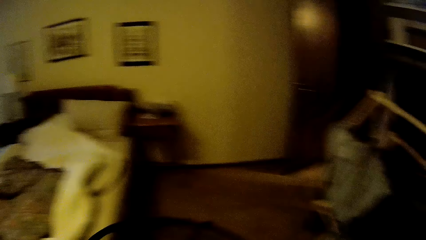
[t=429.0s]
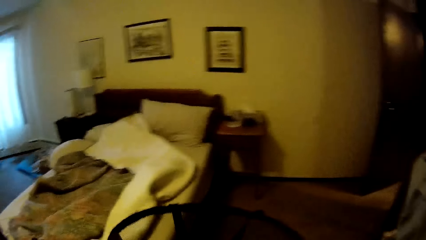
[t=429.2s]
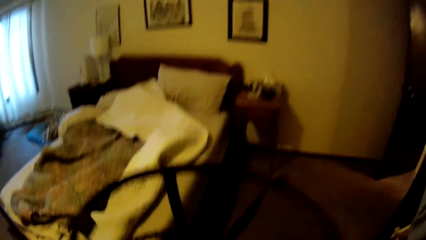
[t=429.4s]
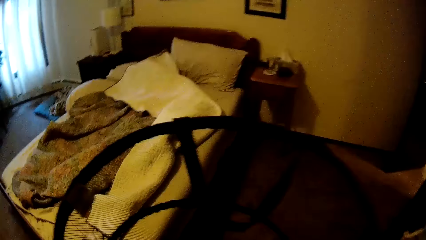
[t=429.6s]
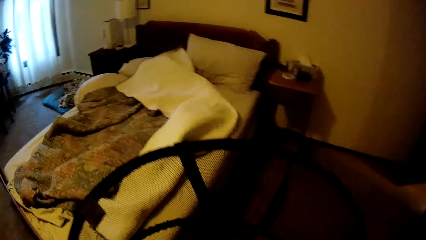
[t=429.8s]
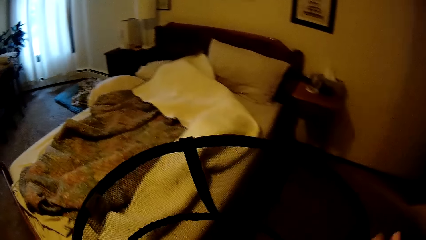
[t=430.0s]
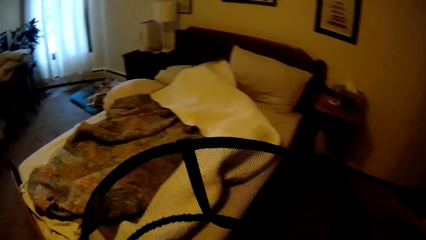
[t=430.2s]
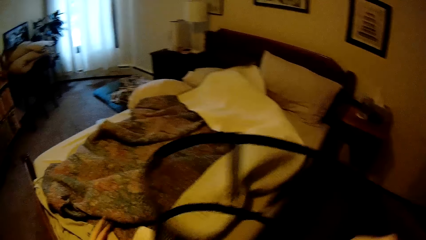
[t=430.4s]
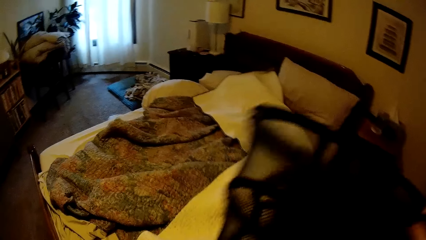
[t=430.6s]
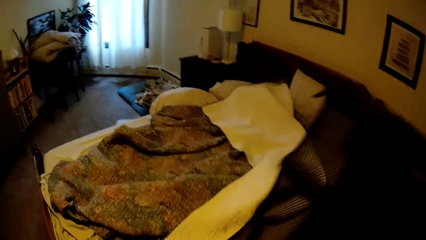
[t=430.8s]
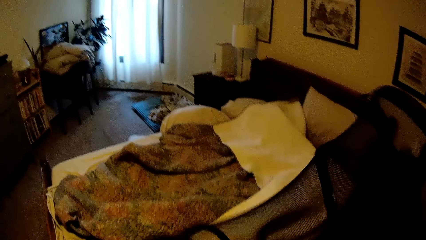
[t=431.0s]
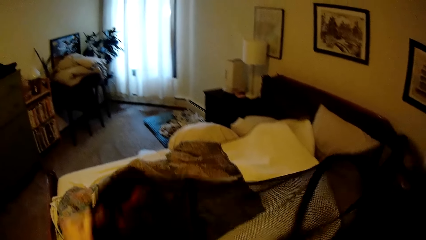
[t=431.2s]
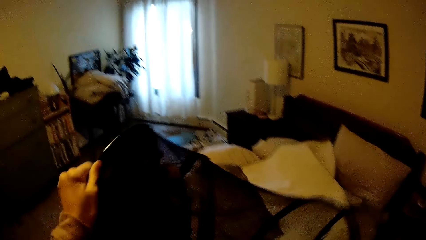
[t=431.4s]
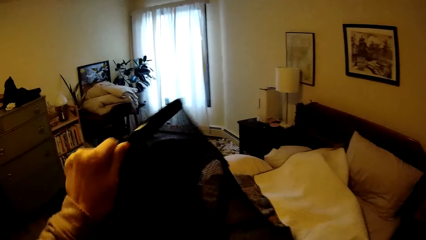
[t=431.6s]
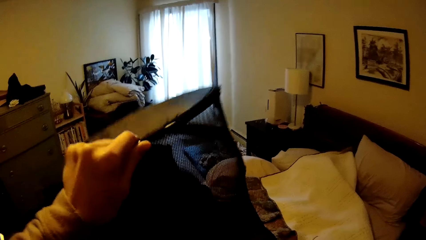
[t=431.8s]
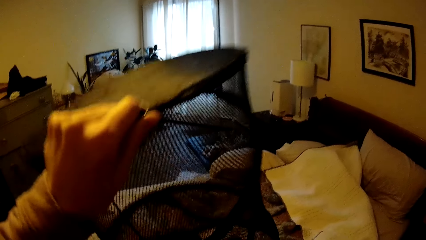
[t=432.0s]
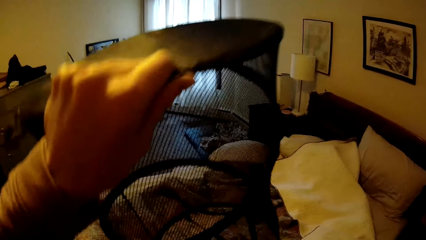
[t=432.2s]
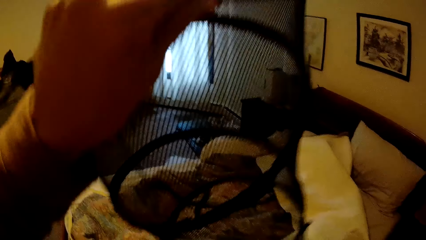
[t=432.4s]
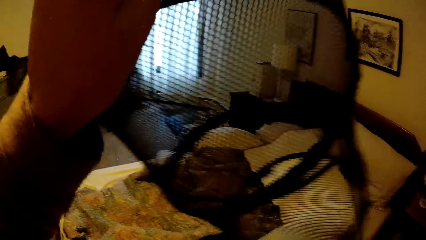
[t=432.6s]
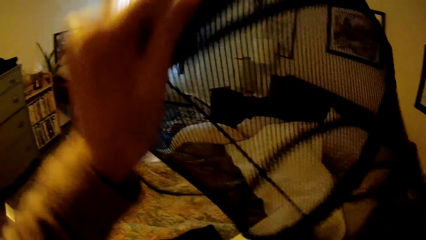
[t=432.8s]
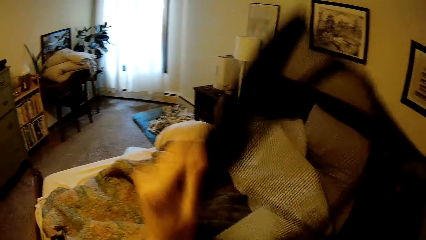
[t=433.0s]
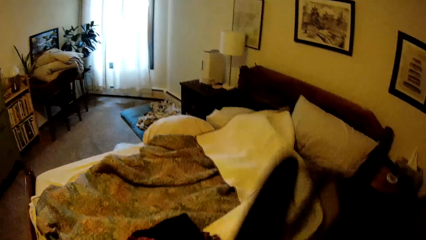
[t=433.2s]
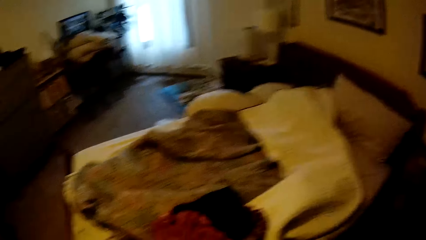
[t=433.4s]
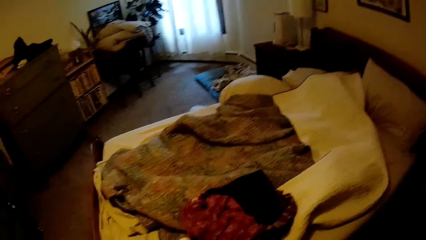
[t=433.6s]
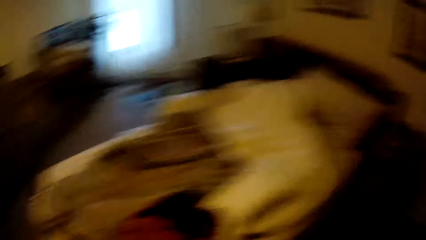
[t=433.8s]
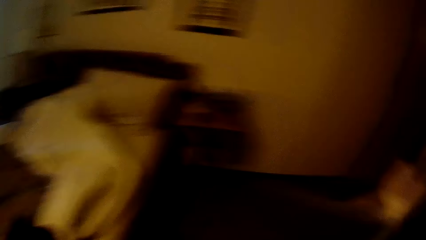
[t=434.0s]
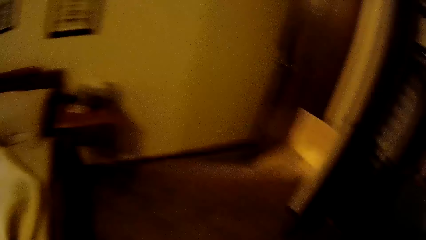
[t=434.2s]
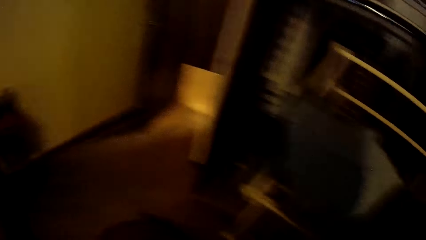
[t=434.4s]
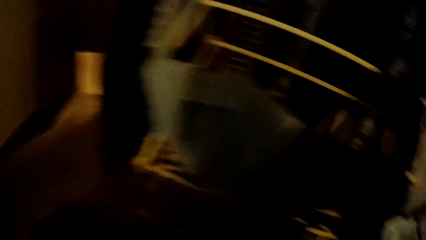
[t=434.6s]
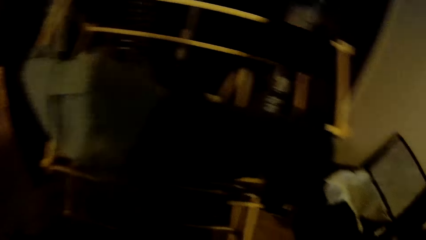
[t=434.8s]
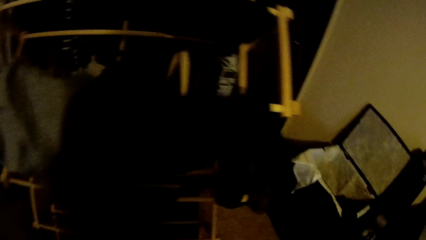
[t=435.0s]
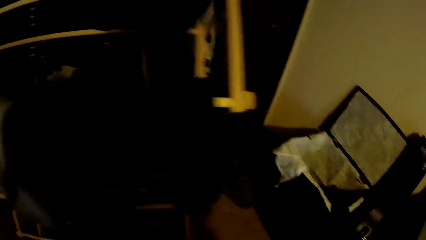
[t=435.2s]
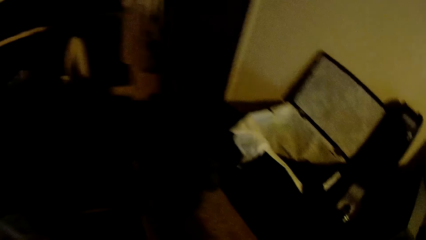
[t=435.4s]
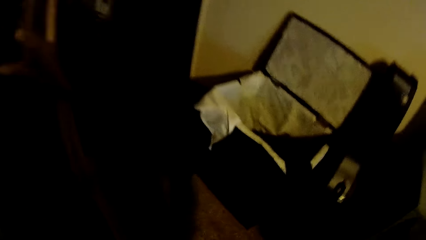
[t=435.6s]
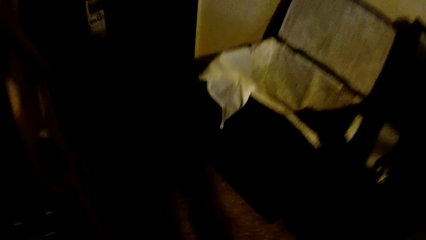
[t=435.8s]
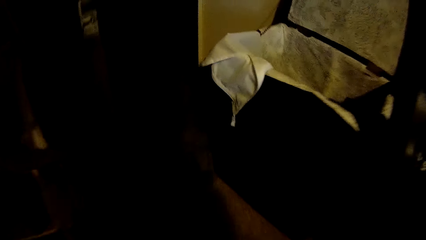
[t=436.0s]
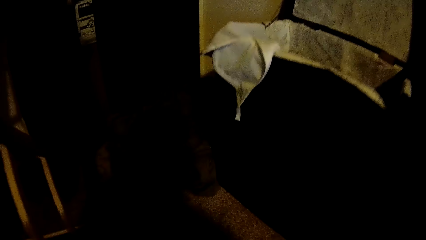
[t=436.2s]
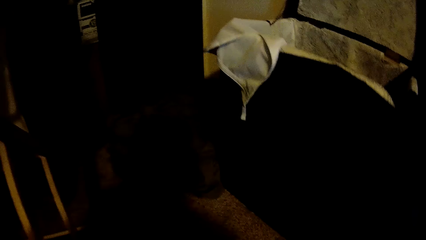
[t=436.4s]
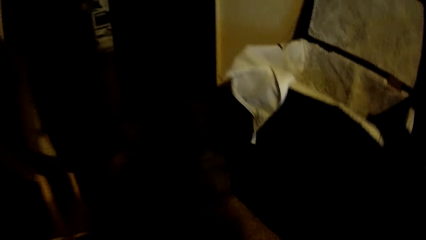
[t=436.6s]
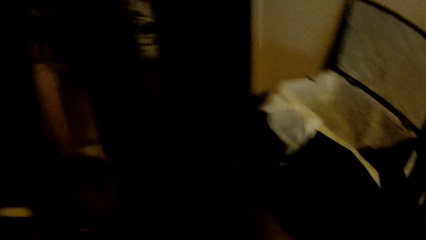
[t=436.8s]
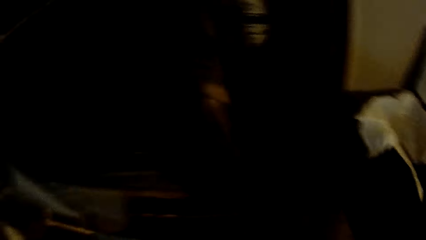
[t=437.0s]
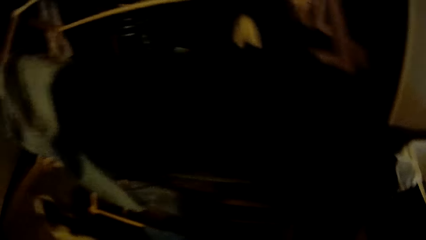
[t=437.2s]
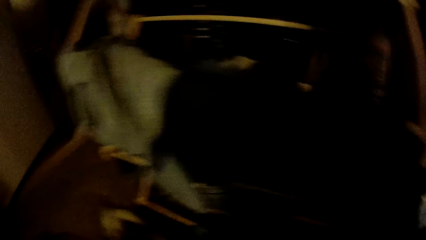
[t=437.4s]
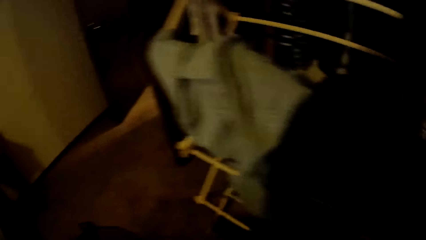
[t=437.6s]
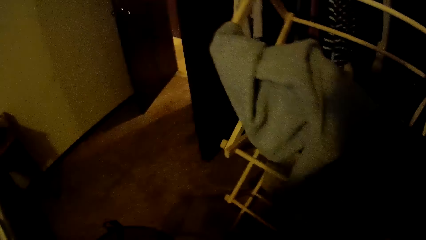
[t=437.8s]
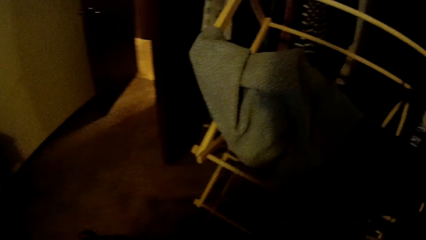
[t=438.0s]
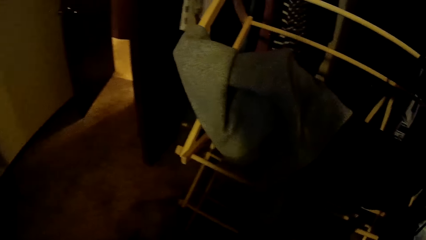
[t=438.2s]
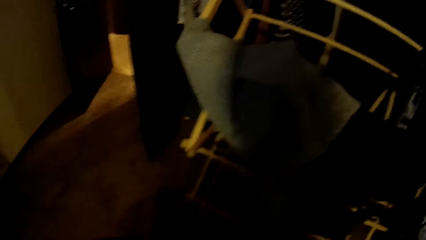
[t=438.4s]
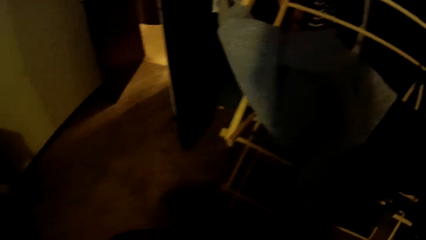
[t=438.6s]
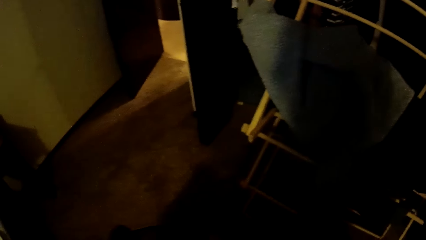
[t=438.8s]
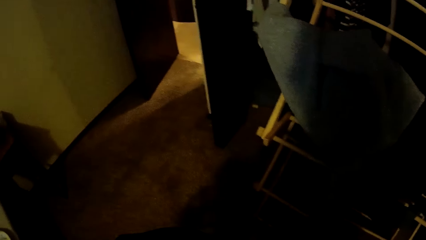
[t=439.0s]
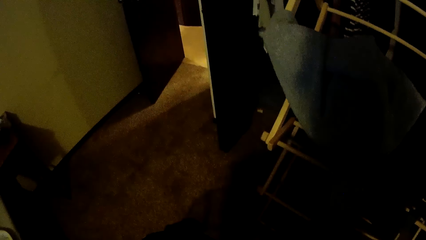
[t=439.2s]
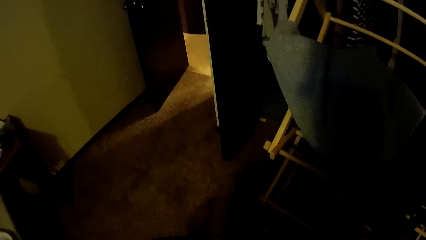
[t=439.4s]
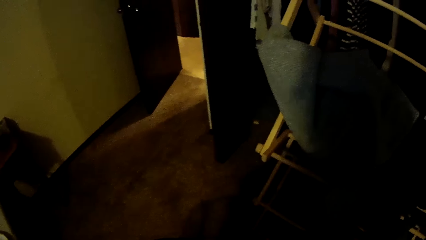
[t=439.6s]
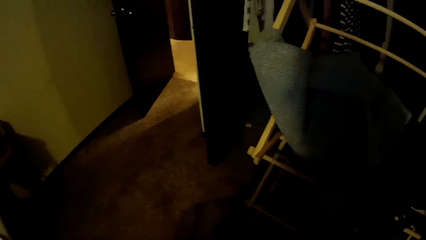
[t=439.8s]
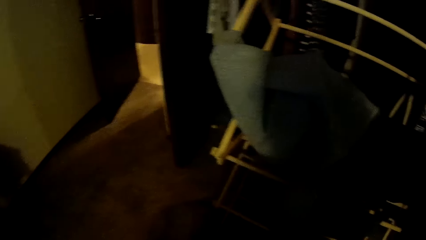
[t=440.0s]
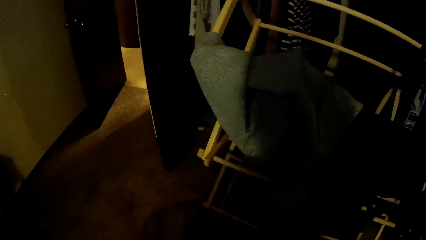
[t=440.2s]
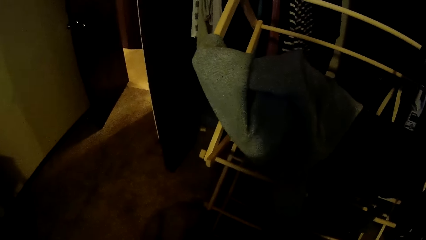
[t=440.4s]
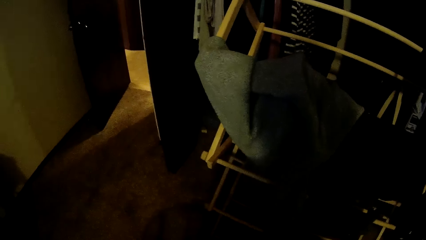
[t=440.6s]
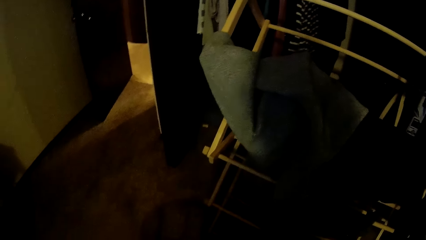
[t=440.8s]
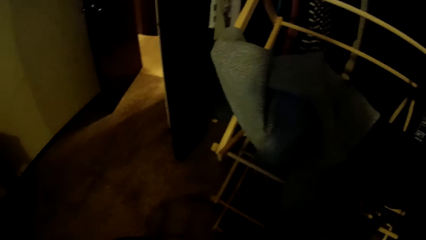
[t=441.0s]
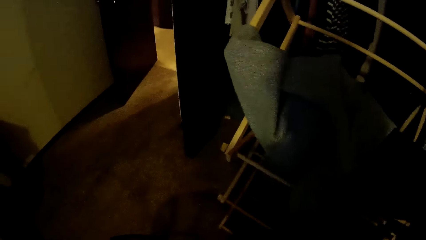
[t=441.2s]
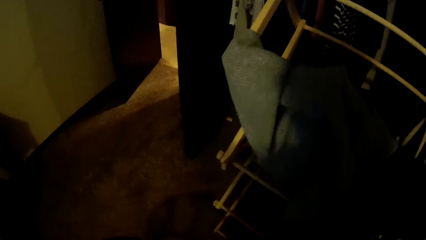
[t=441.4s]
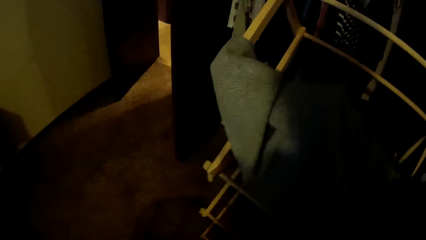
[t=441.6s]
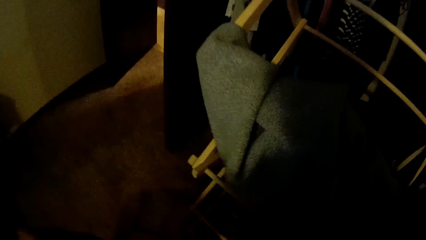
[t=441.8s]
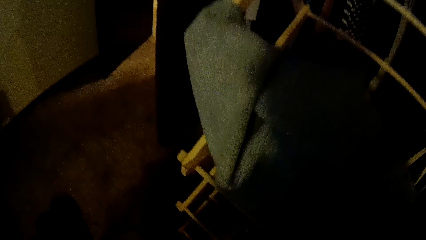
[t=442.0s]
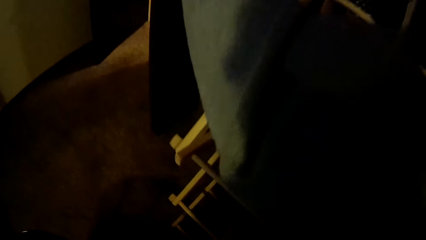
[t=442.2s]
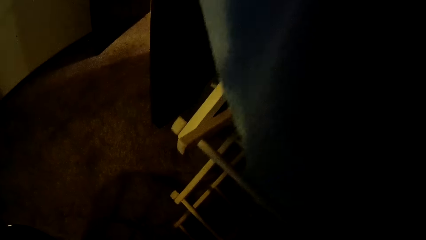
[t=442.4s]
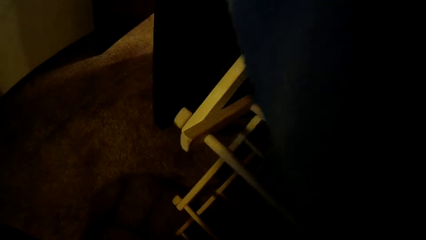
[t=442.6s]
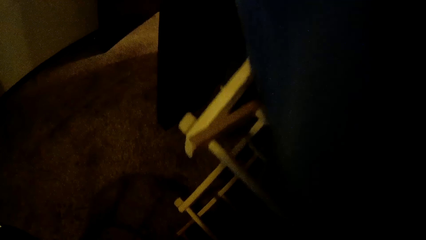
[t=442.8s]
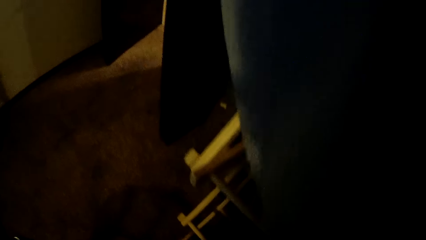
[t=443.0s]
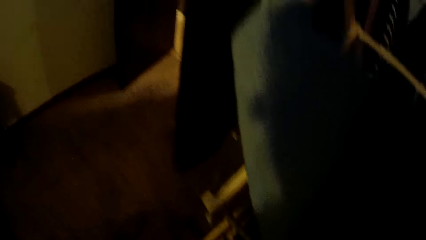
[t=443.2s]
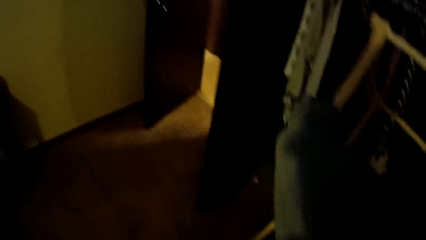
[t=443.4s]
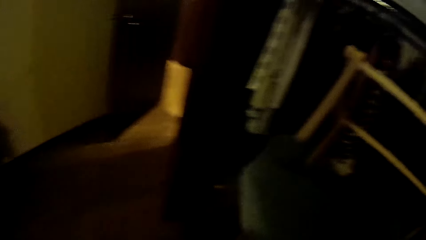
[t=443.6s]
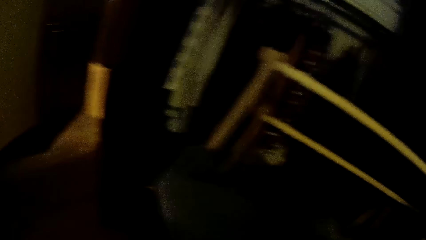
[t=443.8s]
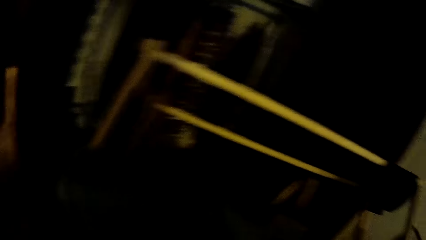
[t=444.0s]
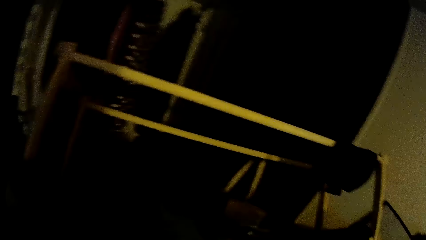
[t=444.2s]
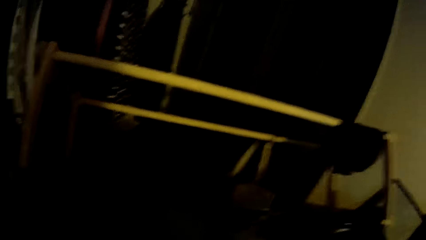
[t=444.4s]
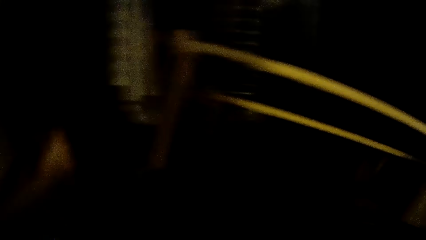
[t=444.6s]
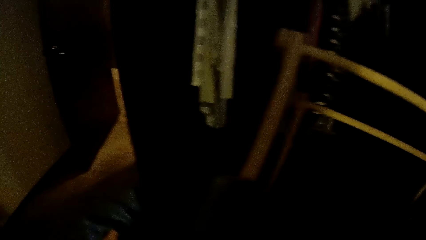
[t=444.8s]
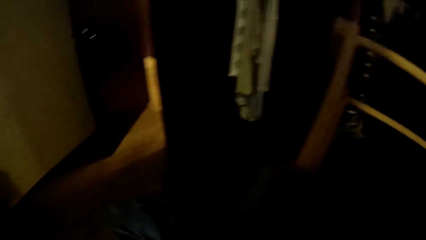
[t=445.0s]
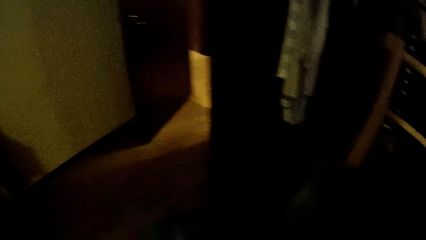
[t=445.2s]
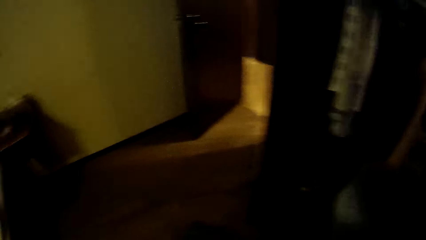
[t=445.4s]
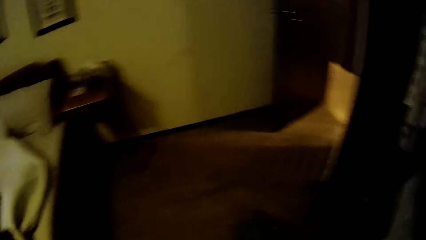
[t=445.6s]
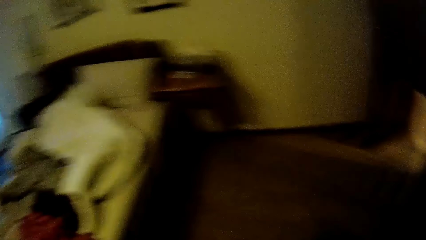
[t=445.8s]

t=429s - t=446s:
The camera wearer holds a laundry basket with both hands. She empties the clothes in the laundry basket on the floor. She looks around and moves around the bedroom. She drops the laundry basket on the floor.
